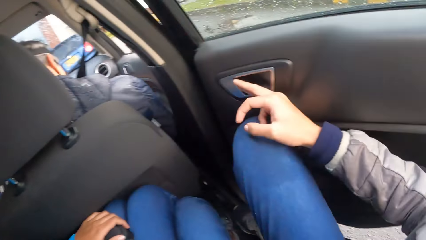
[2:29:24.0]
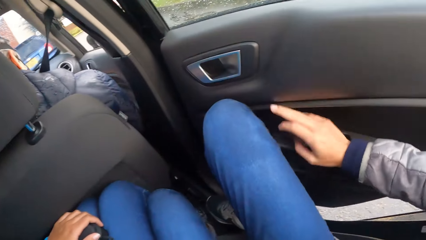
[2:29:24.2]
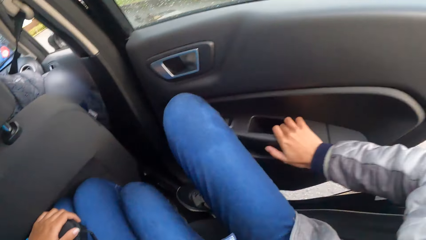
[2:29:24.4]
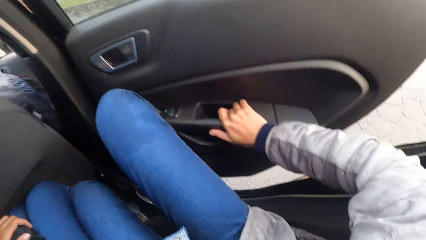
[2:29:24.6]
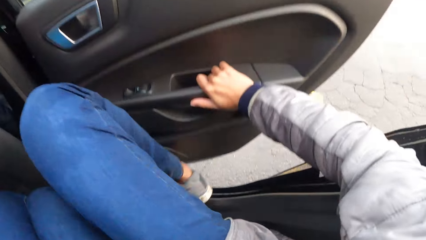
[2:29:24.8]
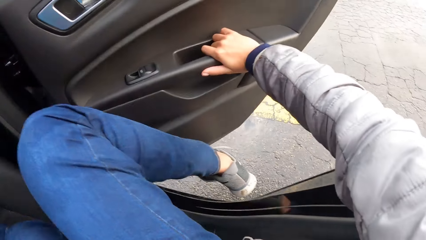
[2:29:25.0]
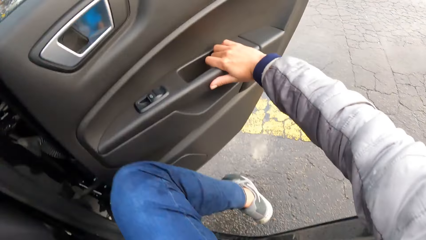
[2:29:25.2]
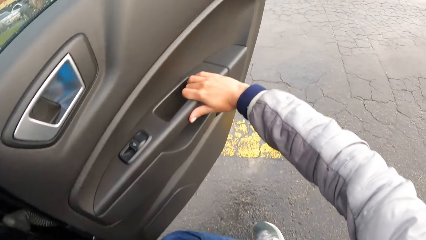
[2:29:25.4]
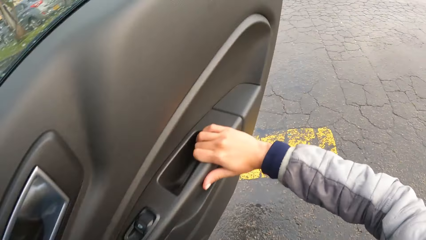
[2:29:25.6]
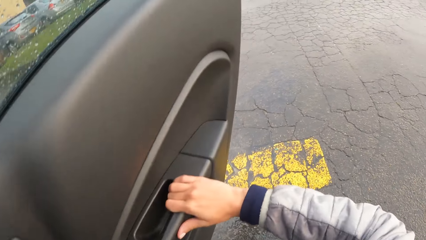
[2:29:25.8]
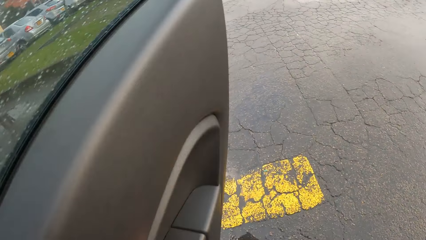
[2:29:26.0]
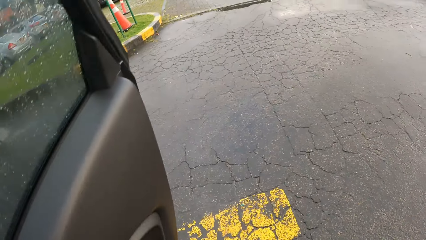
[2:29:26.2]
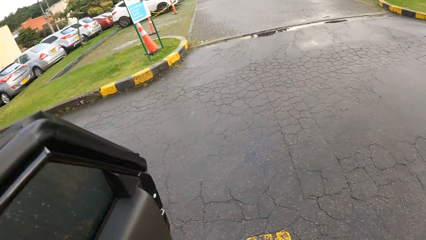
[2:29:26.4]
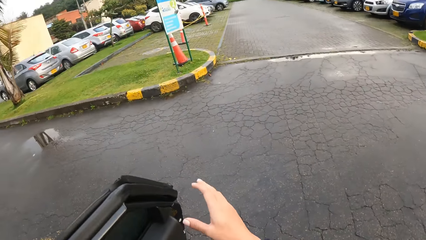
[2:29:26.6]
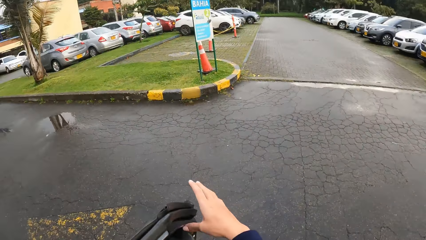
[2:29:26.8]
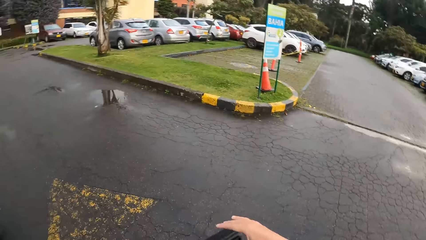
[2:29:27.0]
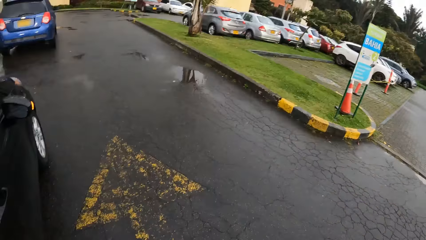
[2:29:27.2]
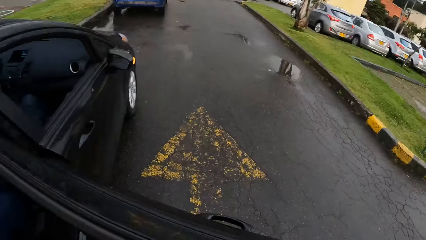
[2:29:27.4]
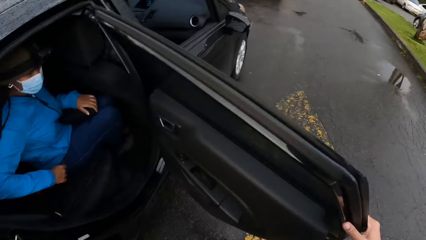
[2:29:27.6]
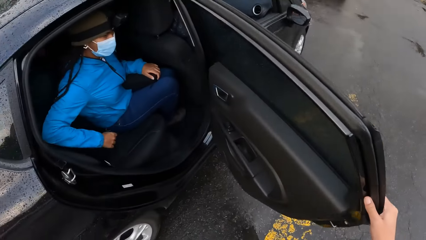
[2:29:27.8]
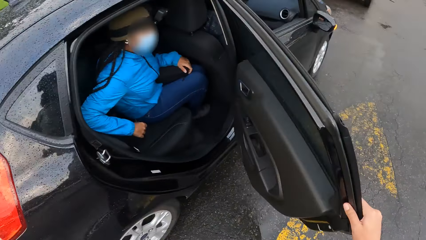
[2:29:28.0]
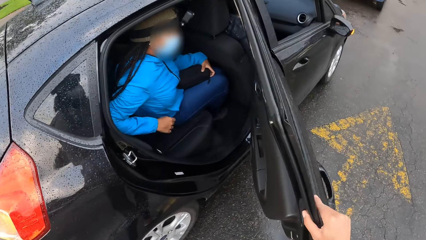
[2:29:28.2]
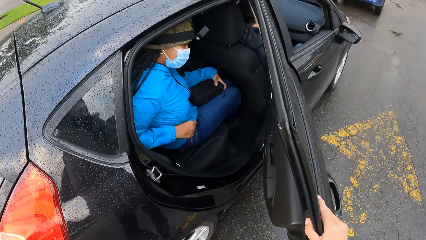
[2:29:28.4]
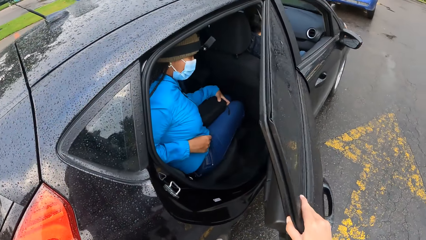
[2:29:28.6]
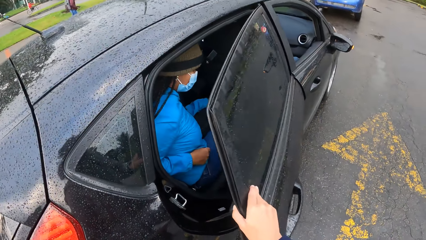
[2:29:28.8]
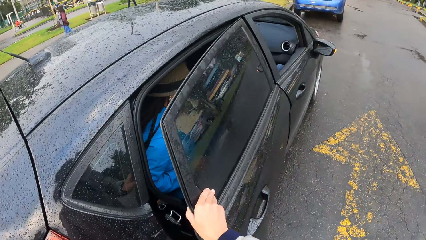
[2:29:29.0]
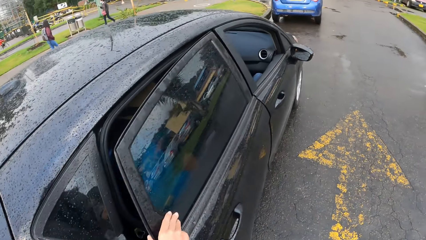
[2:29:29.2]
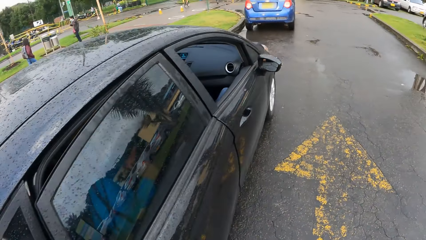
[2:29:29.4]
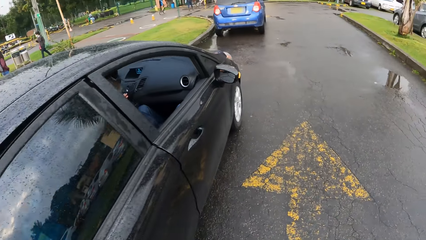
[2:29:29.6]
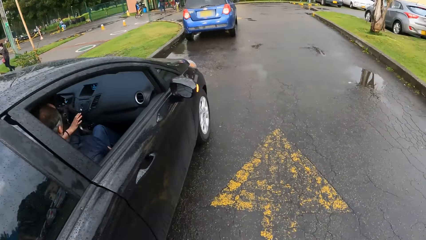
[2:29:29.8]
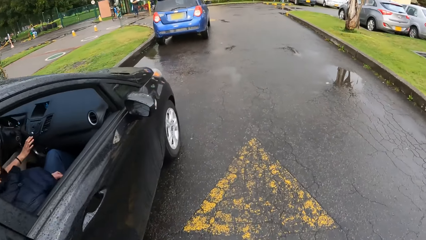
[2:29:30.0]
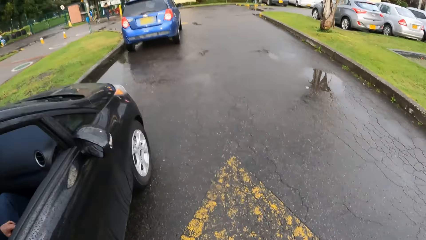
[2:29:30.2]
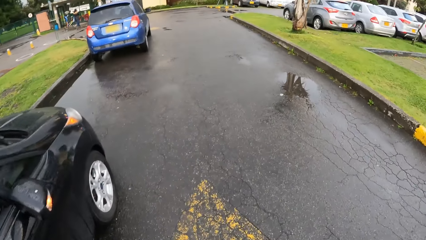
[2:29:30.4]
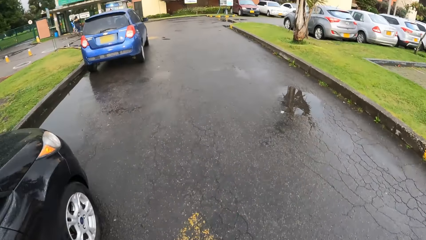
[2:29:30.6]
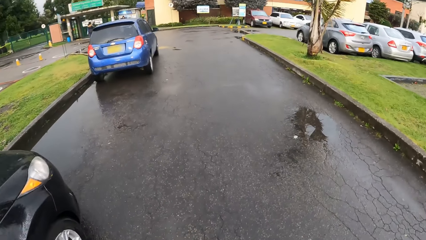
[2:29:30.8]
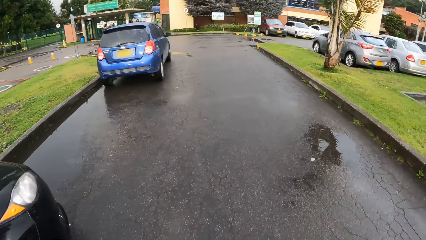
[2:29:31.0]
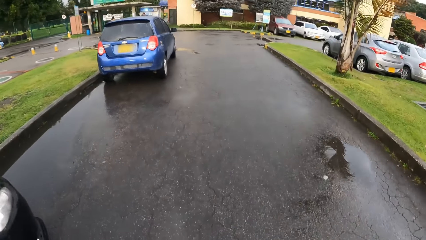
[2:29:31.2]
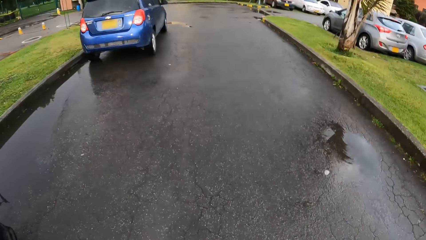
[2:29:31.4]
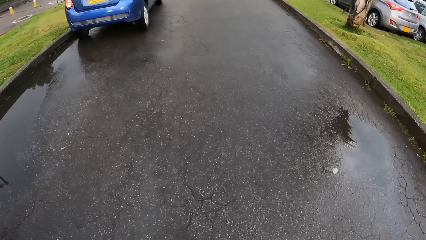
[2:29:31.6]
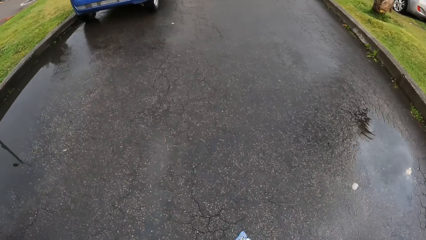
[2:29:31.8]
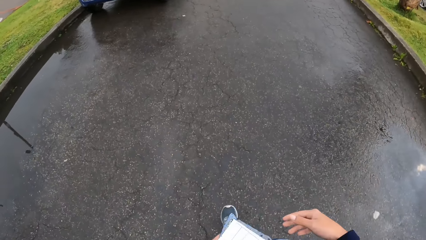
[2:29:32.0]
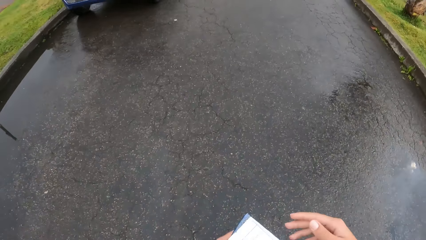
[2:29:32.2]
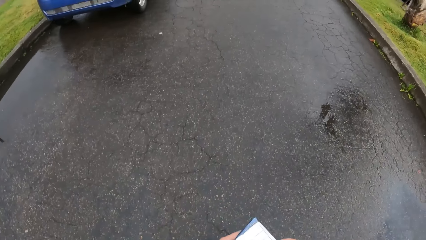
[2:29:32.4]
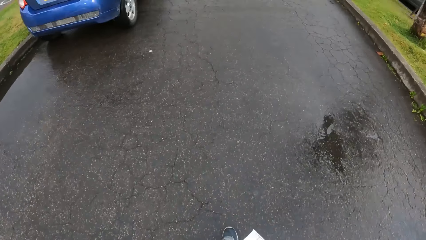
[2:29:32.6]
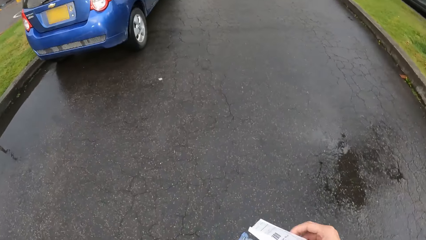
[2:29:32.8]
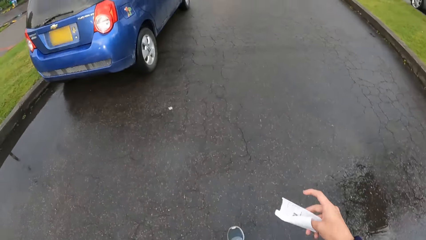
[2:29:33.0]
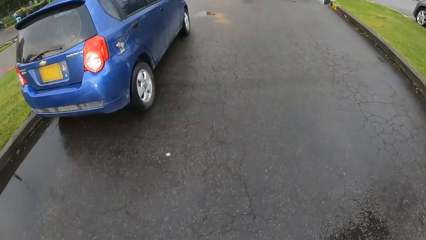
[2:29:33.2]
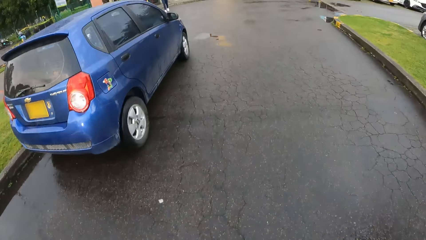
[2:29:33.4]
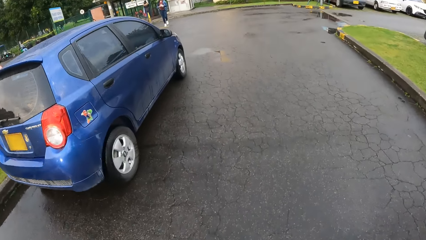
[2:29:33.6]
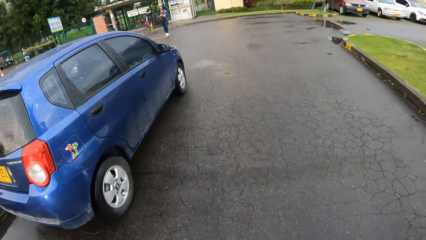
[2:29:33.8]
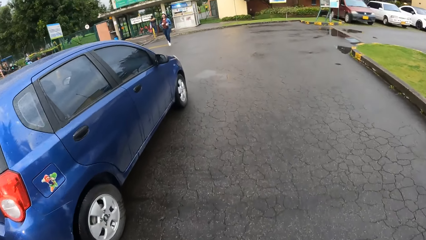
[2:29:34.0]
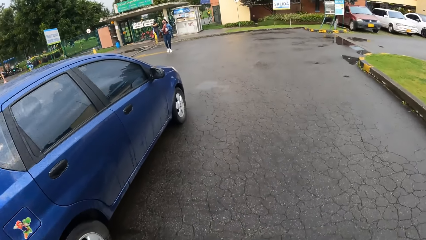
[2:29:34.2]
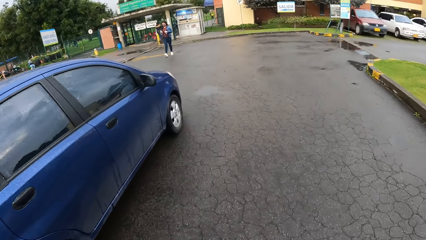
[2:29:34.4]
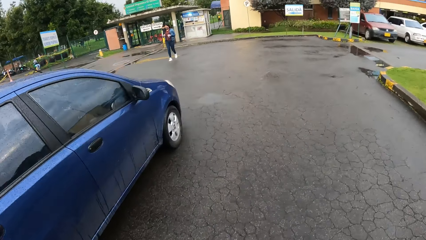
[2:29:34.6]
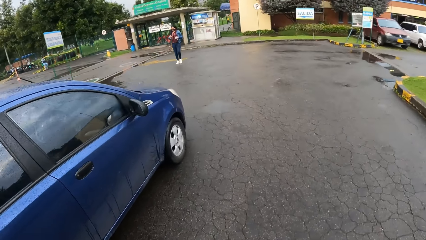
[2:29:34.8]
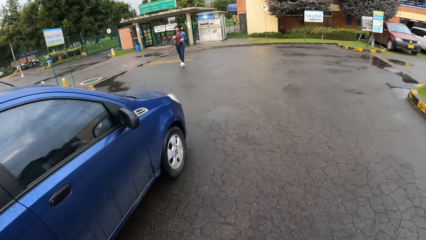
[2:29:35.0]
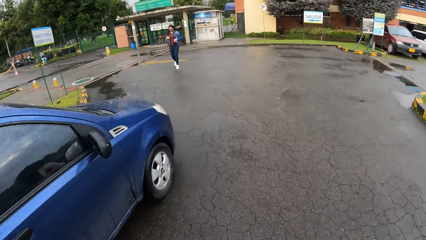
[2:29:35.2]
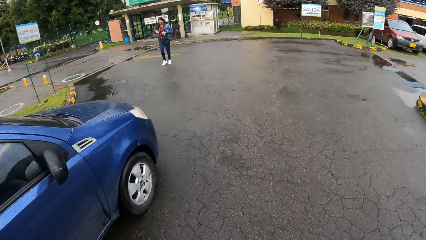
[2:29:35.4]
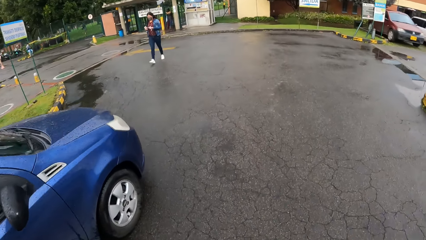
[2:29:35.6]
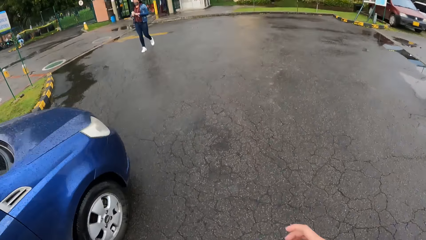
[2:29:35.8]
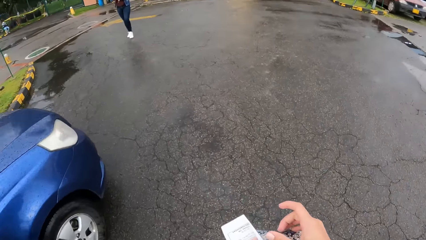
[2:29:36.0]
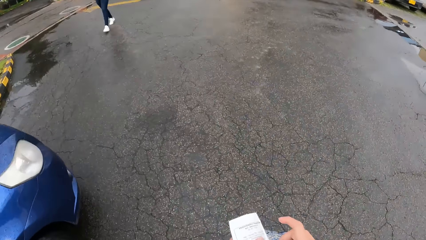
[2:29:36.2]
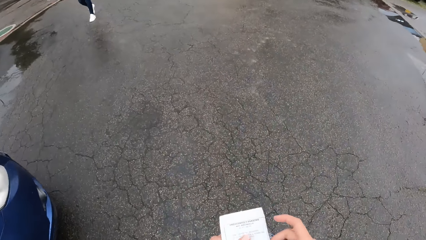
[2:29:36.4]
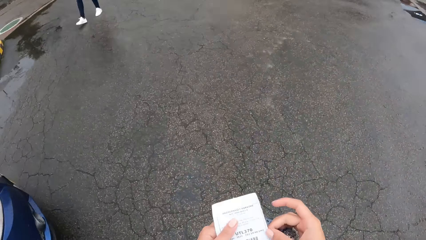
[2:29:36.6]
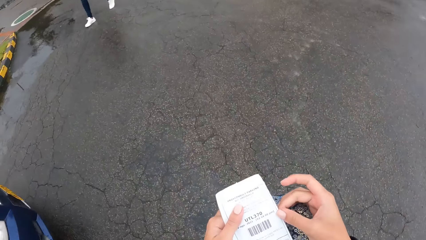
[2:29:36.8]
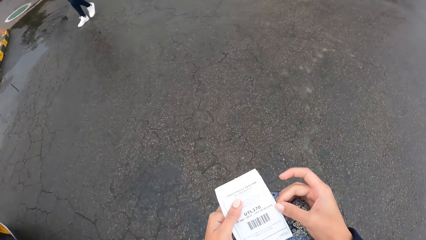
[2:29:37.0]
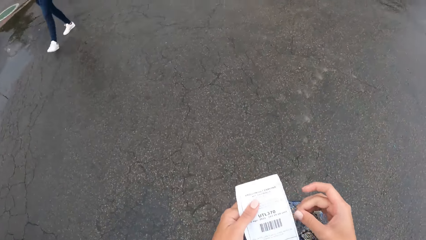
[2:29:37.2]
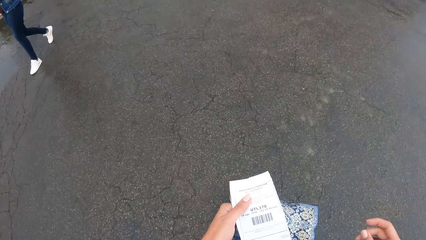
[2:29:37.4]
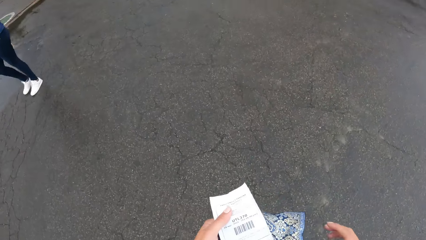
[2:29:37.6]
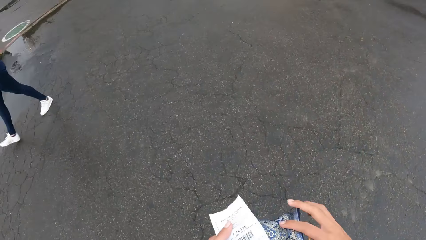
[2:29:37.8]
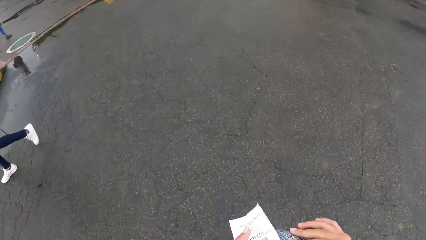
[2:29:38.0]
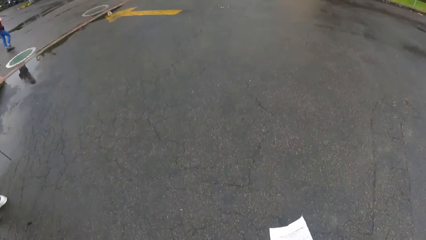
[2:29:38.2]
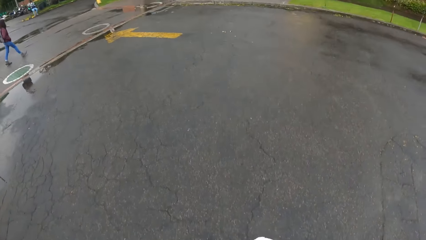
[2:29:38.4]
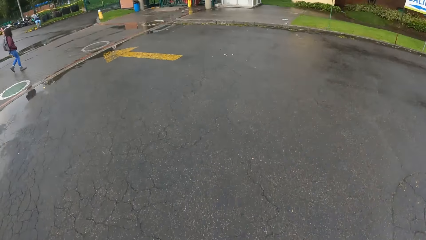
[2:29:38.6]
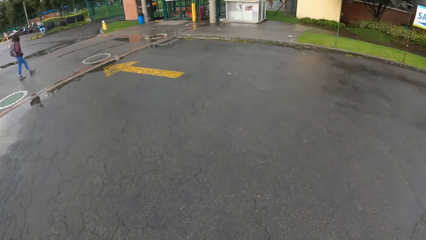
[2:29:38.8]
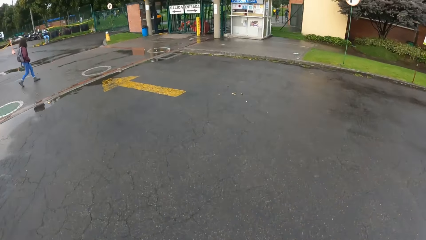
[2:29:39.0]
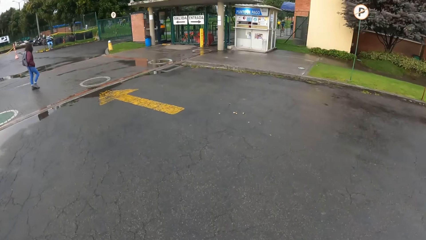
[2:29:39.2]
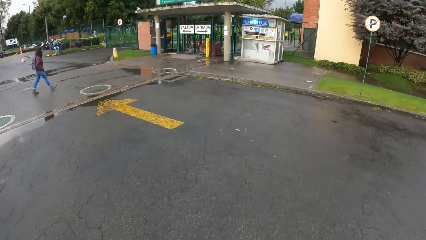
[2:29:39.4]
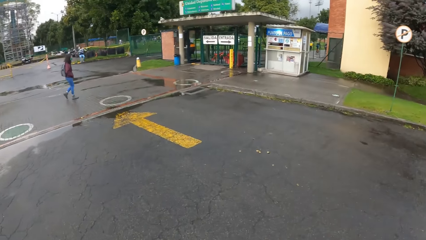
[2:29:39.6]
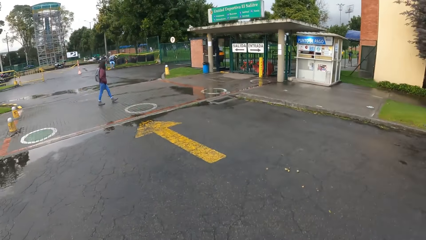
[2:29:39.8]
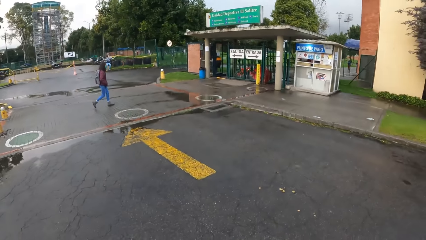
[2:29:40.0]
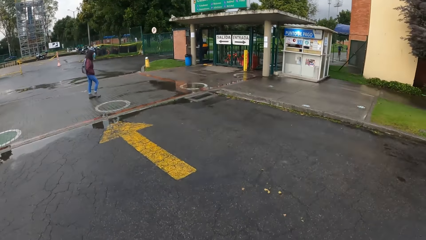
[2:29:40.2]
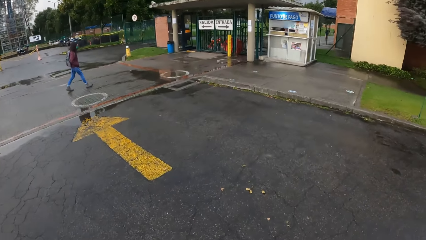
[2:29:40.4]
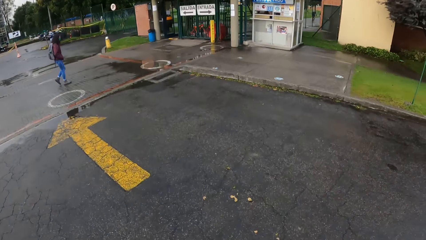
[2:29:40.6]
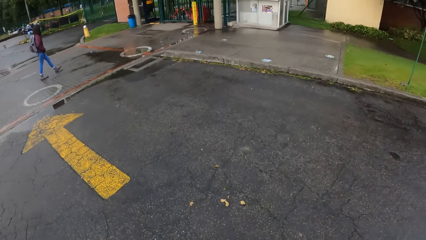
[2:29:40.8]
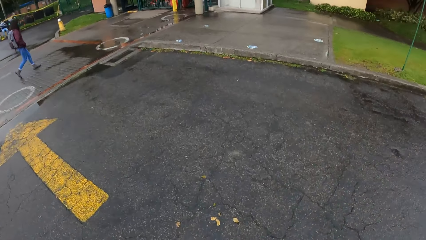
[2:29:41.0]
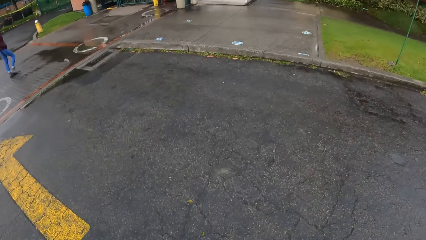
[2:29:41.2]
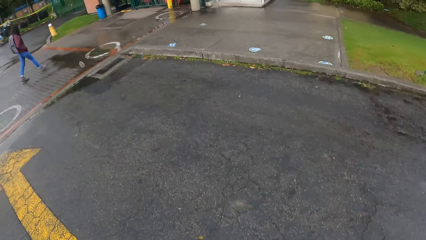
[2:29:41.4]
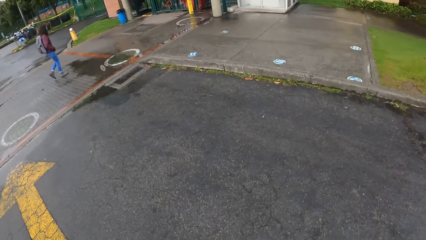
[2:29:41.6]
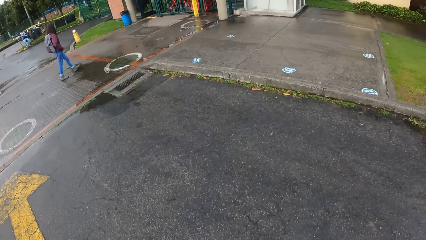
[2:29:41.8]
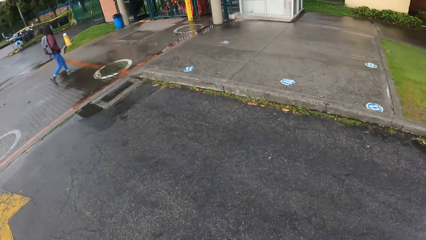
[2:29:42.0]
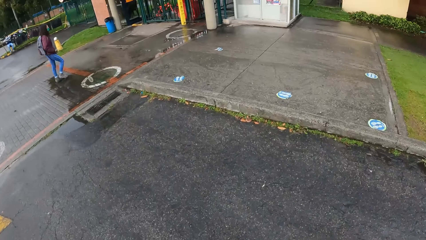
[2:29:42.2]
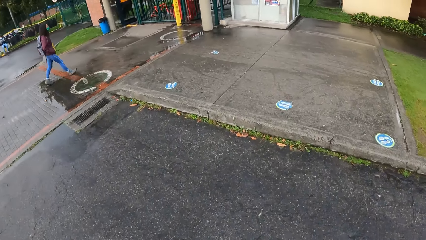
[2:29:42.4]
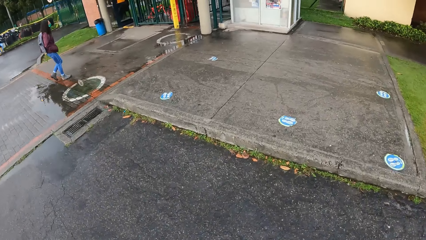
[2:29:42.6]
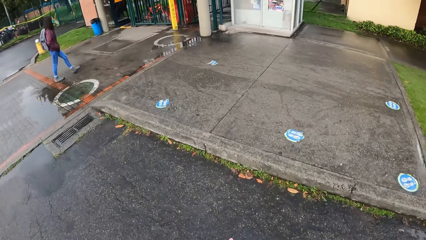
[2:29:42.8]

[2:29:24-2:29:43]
The camera wearer opens the car door. She pushes the car door handle with her right hand. She steps out of the car. She closes the car door with her right hand. She walks towards a counter. She looks at the receipt. She walks.
